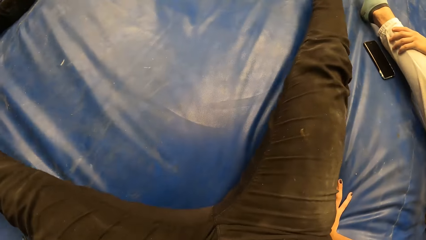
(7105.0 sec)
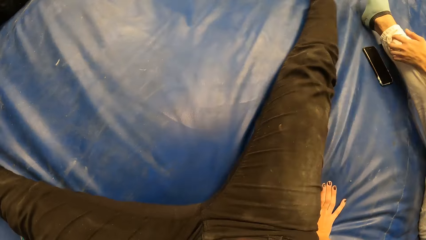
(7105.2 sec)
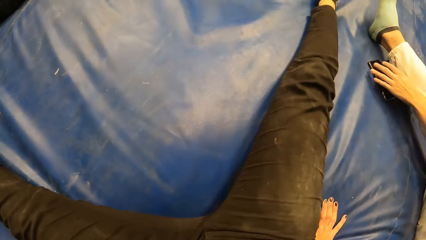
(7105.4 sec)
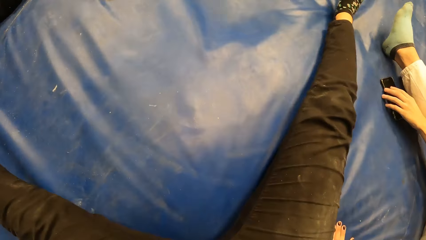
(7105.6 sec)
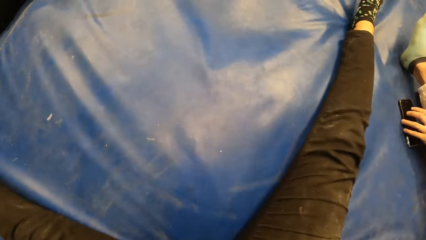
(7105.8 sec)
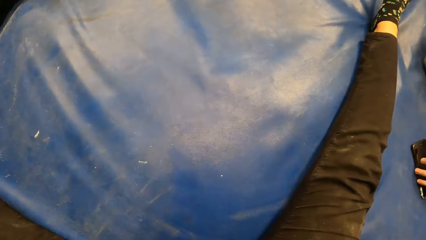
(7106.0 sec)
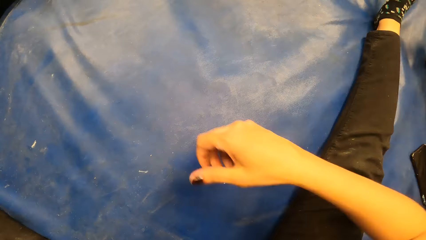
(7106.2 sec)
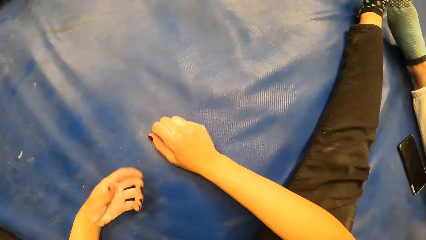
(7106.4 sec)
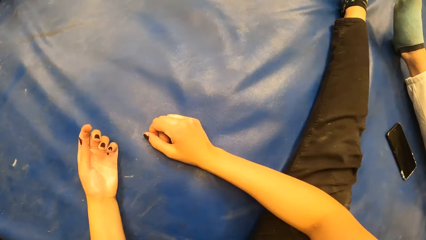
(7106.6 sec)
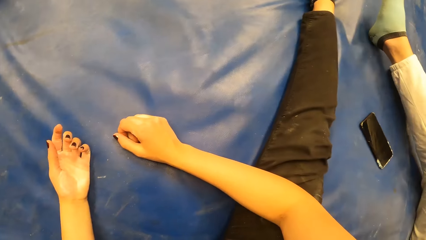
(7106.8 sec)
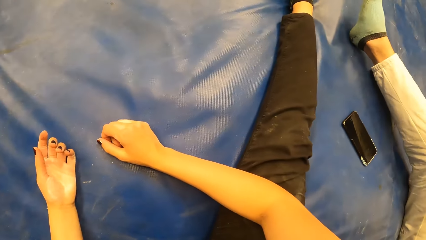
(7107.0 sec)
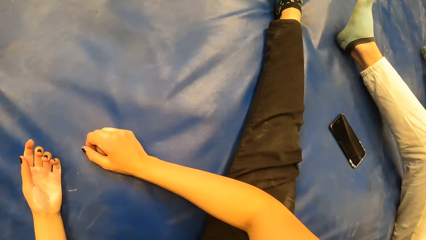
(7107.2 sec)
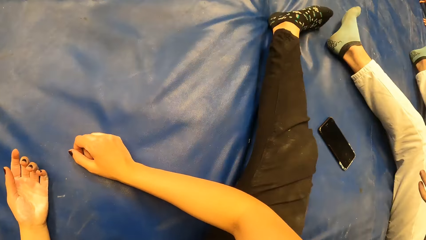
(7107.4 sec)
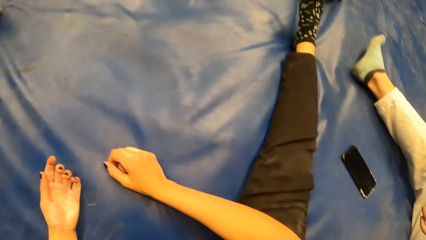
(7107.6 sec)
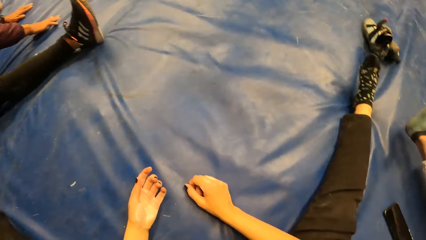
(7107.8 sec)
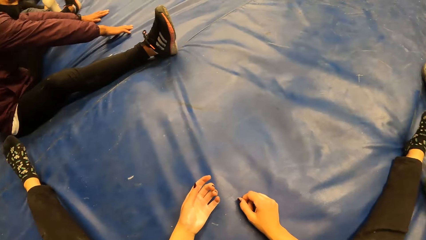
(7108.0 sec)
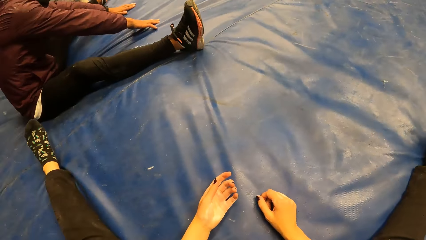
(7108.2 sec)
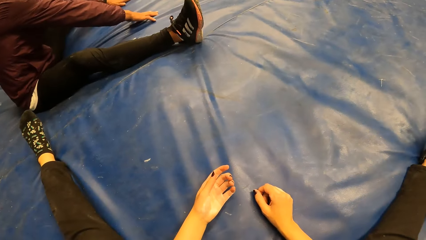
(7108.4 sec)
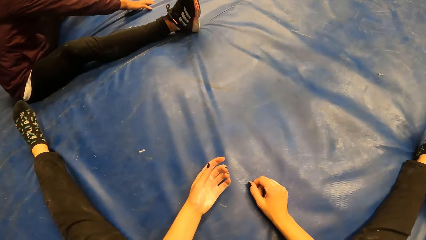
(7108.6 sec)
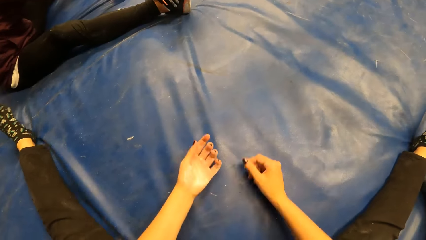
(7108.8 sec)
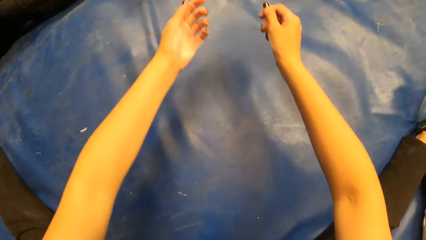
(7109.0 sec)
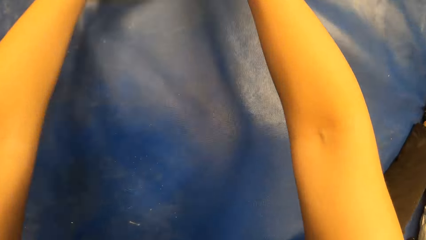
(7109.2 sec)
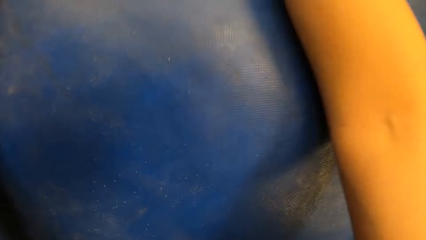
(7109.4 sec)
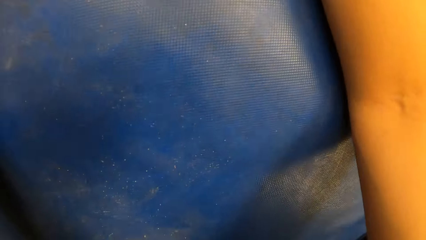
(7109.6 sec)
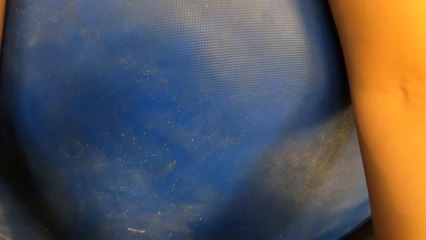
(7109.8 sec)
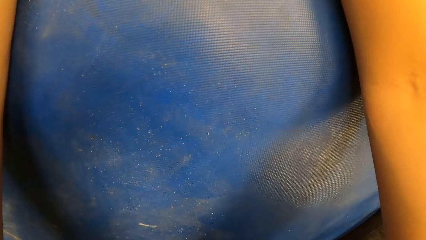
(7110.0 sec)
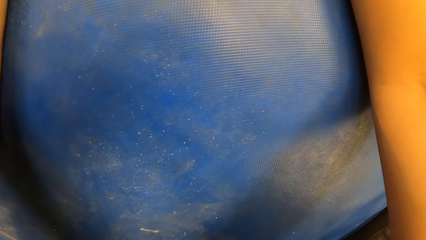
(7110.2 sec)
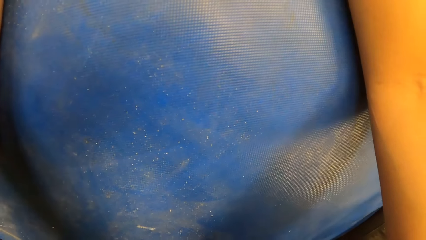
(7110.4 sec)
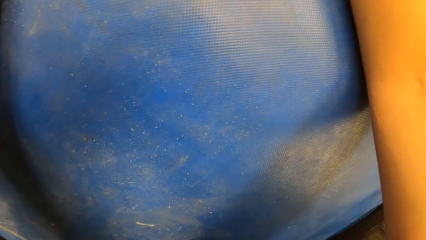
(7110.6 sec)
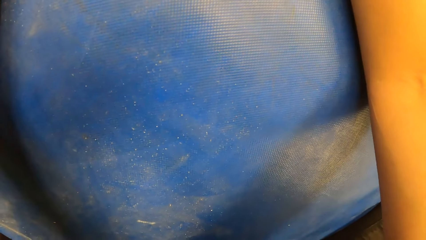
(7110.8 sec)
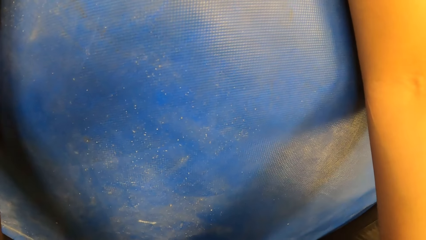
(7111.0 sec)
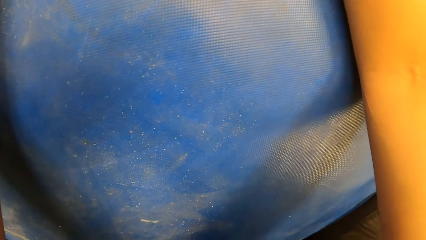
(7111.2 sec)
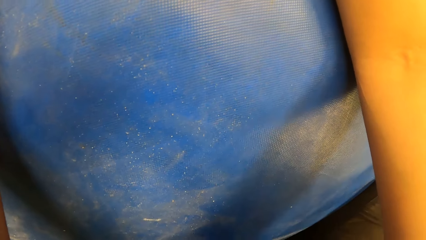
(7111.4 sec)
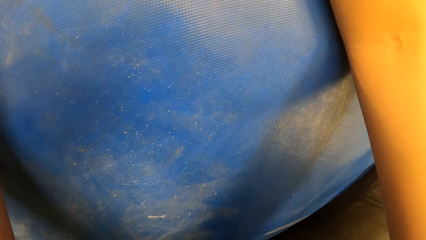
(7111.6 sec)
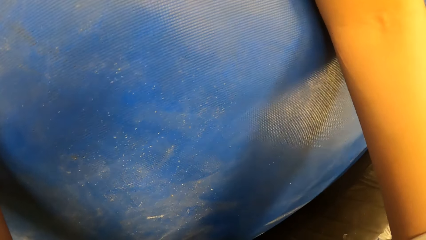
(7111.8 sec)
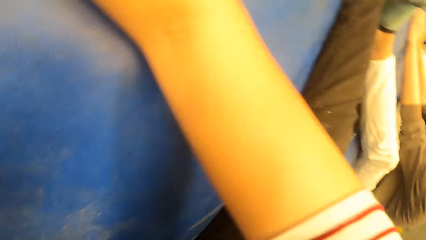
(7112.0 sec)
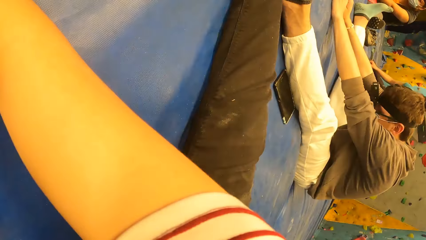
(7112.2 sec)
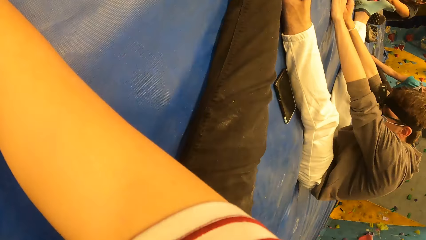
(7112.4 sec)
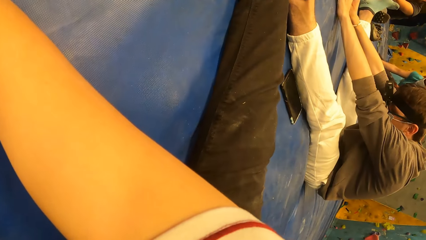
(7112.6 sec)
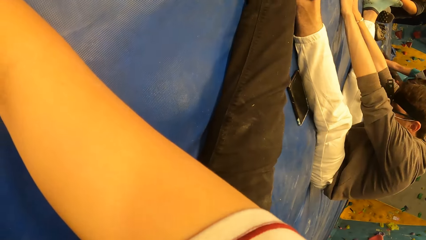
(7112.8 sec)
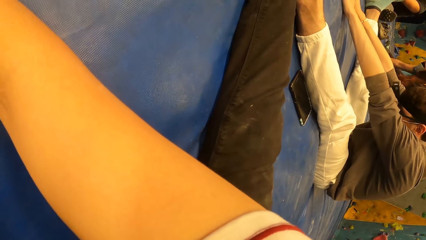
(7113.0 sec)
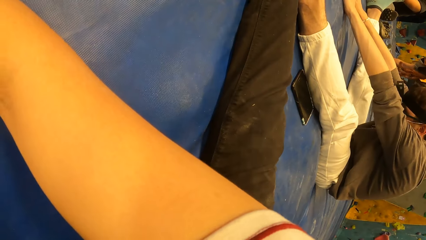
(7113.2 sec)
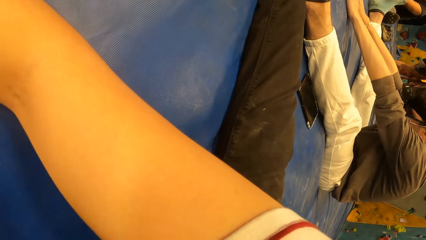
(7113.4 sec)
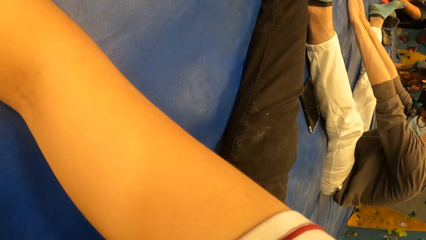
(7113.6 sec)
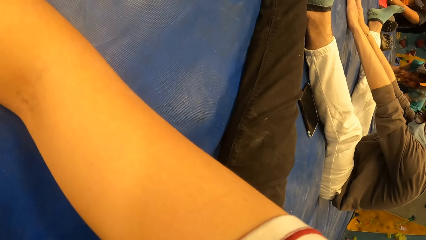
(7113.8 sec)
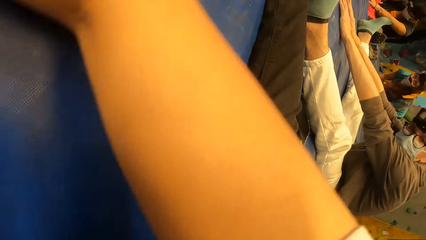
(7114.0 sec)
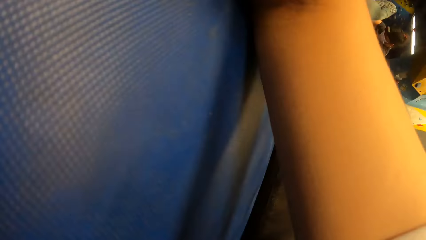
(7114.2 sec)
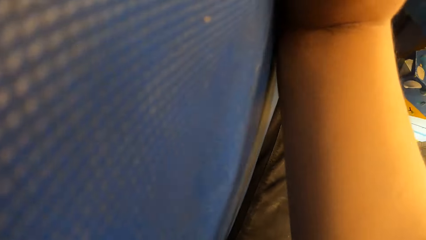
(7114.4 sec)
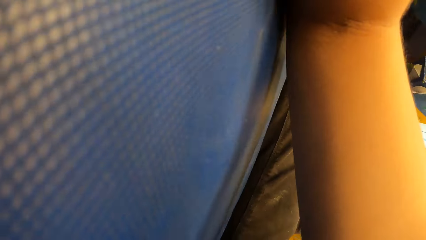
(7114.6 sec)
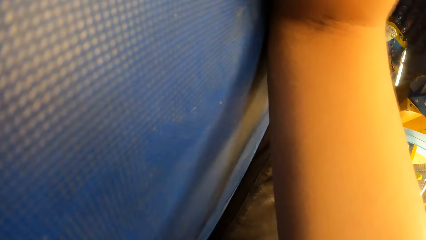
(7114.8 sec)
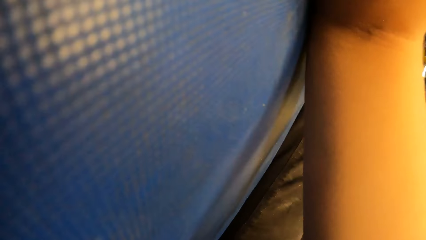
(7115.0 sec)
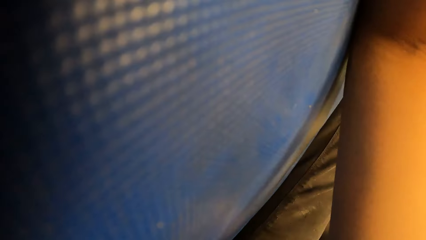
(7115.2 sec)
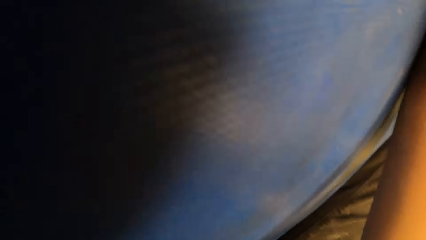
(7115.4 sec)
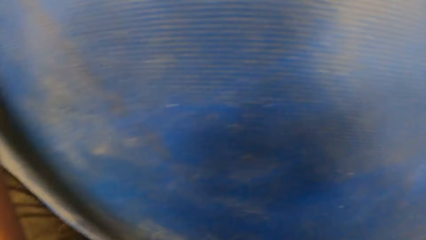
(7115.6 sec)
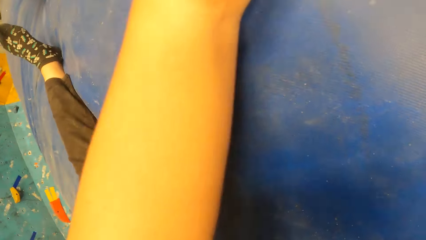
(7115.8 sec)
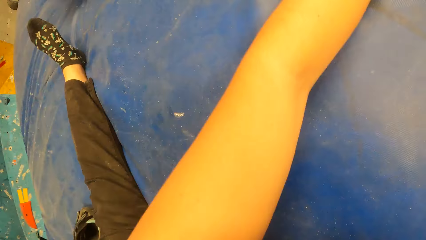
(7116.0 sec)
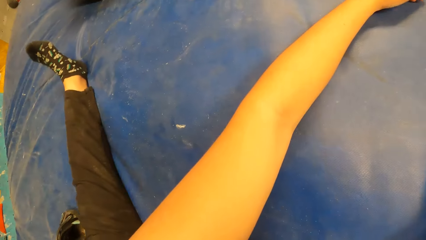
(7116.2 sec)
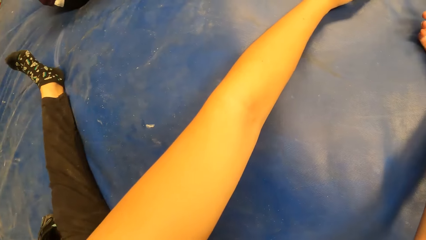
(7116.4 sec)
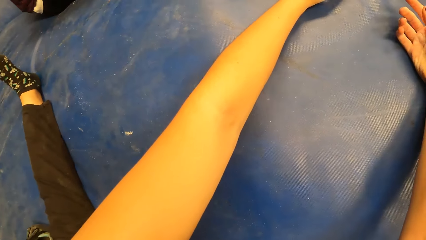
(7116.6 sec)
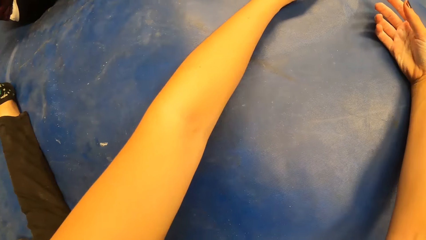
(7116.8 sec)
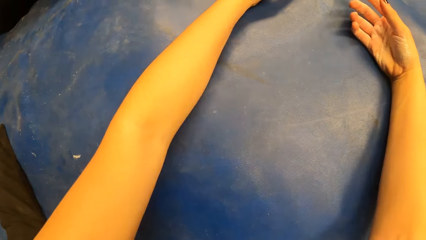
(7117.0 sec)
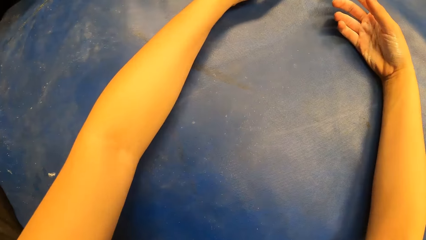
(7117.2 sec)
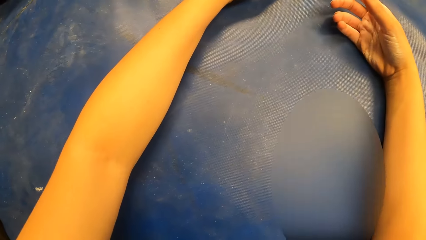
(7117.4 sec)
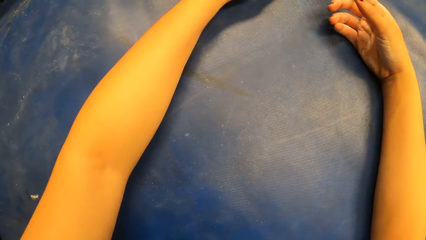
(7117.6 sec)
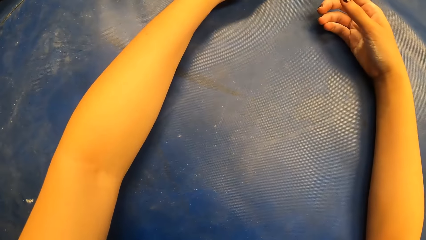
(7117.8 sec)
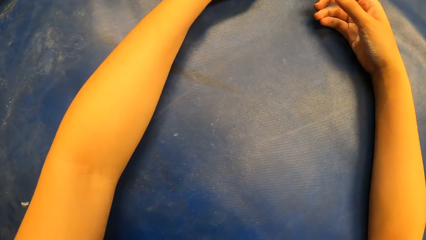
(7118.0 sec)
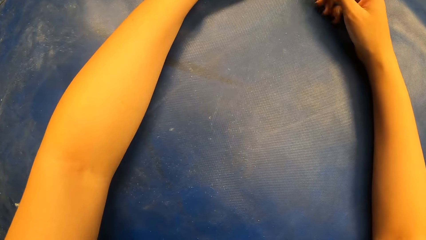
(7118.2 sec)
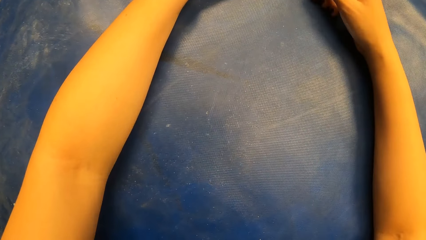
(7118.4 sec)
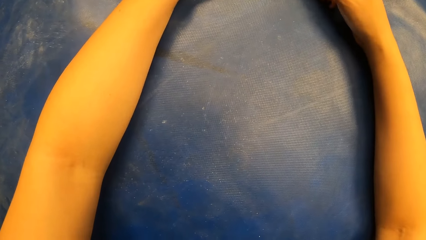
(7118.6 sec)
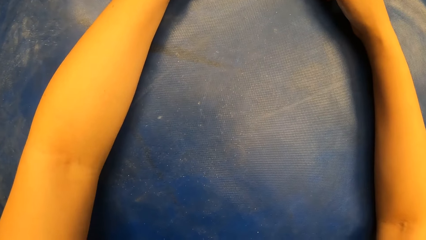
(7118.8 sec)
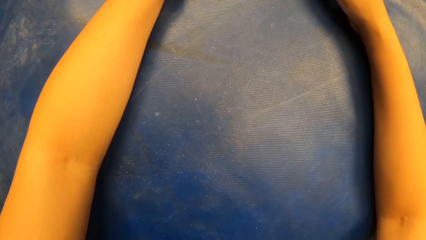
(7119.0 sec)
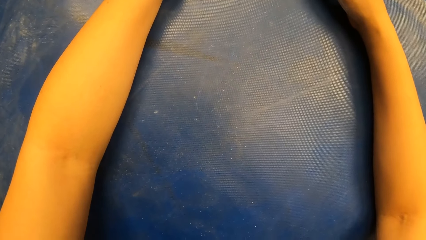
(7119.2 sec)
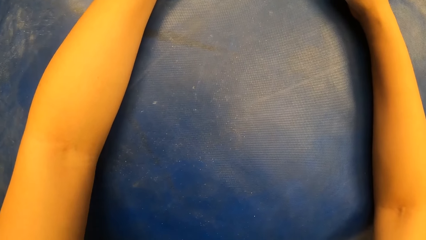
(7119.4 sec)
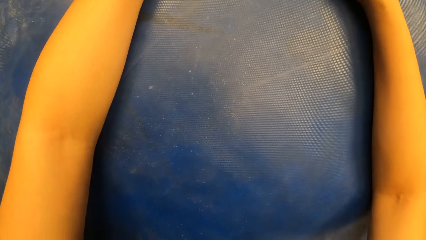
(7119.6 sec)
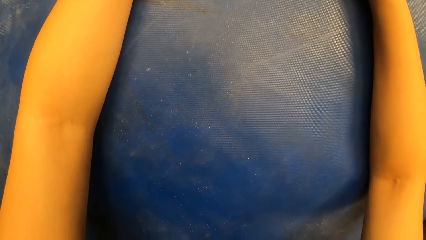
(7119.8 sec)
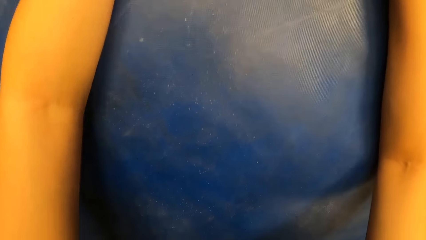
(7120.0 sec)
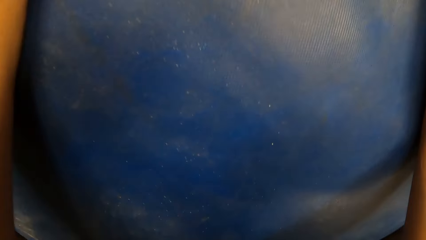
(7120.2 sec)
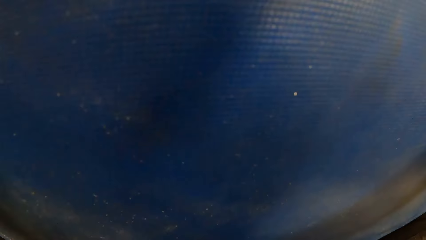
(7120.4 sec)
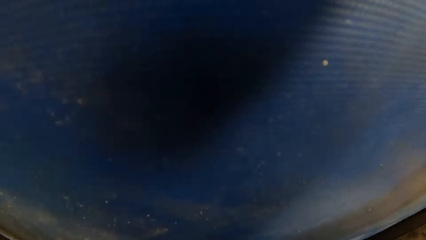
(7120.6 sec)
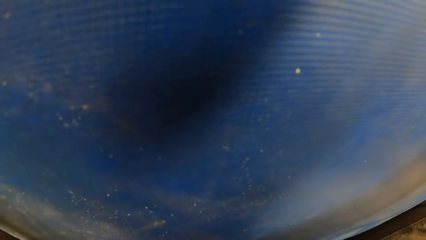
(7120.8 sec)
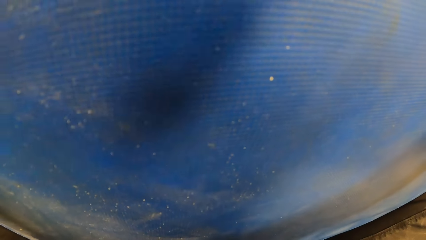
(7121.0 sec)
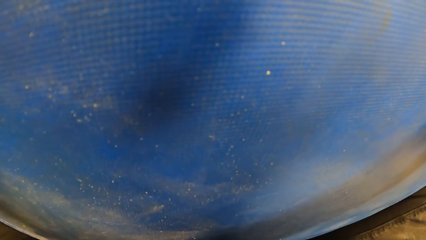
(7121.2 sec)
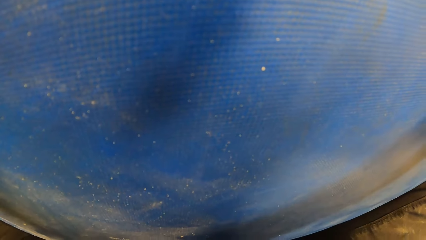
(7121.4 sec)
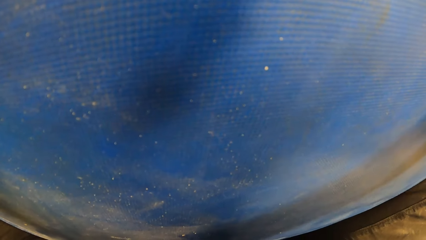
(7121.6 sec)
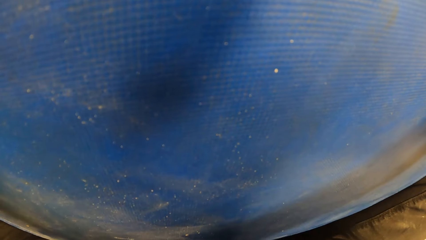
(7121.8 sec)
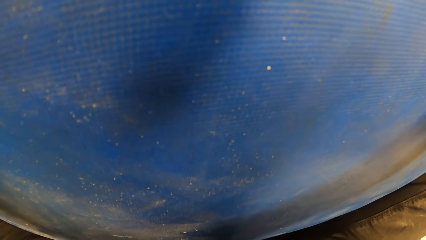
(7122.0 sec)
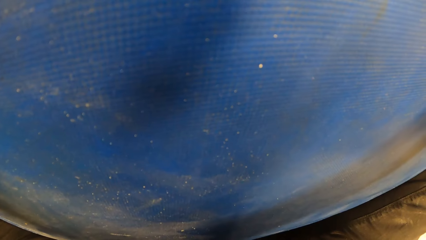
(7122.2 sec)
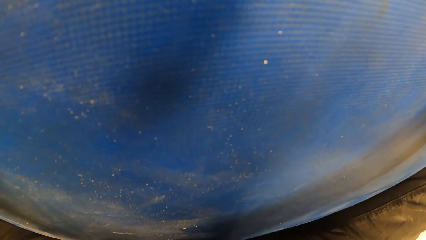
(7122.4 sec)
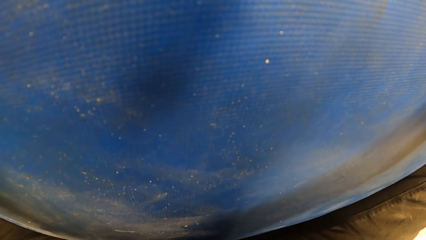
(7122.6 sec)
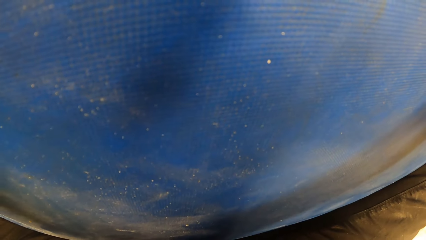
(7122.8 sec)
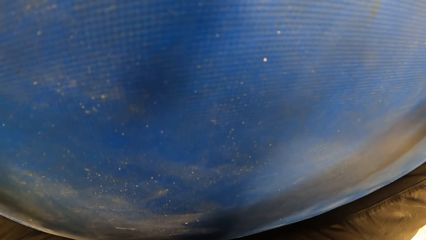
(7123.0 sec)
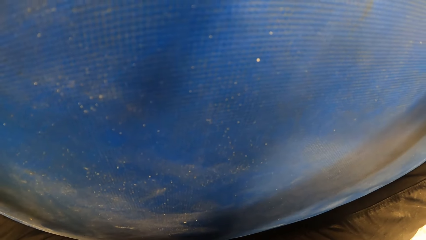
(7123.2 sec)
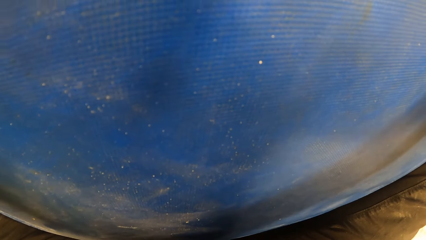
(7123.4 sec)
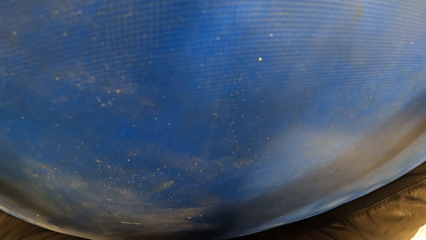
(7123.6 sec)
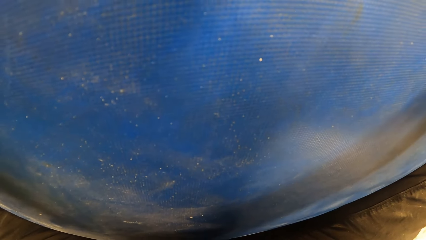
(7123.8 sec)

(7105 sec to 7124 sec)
The camera wearer adjusts on the mat with both hands. She drops both hands on the mat. She stretches her hands and stares at the mat.
